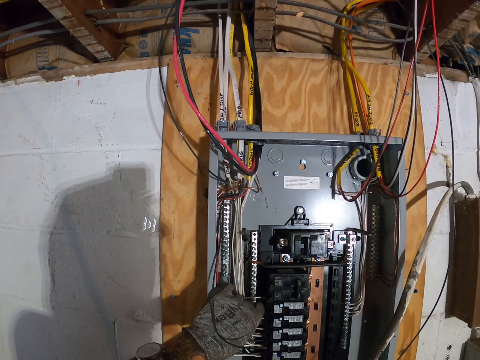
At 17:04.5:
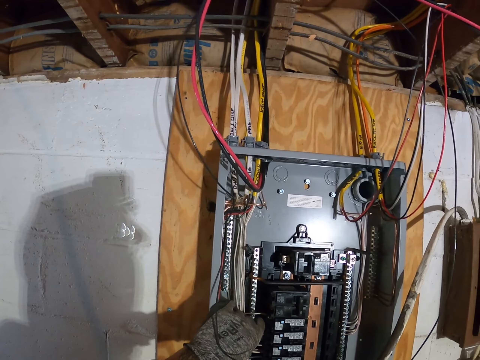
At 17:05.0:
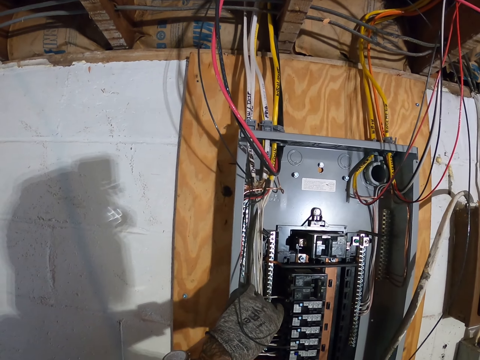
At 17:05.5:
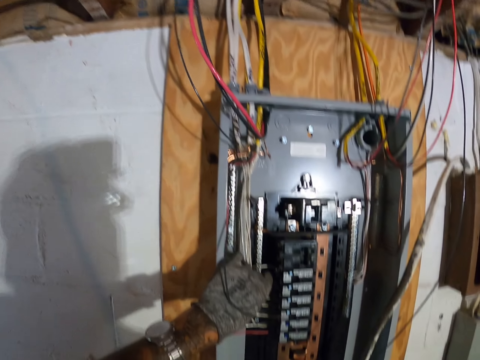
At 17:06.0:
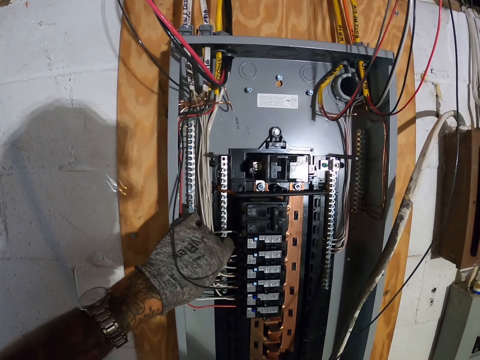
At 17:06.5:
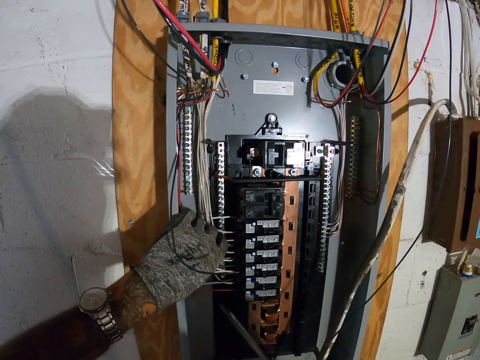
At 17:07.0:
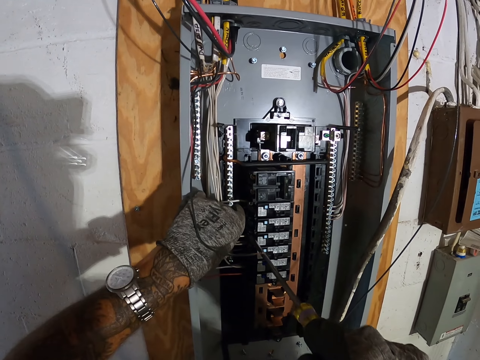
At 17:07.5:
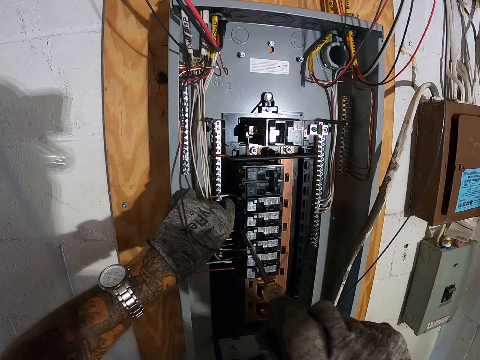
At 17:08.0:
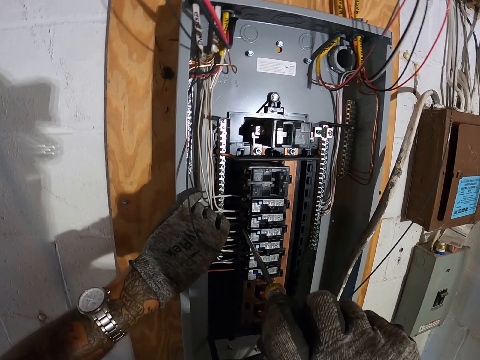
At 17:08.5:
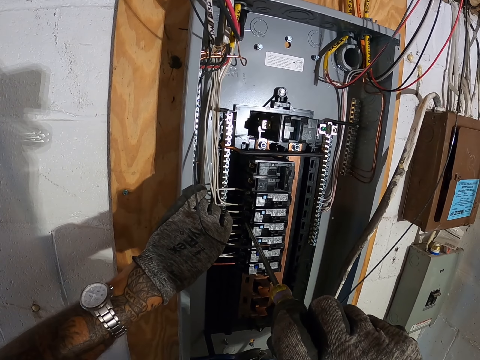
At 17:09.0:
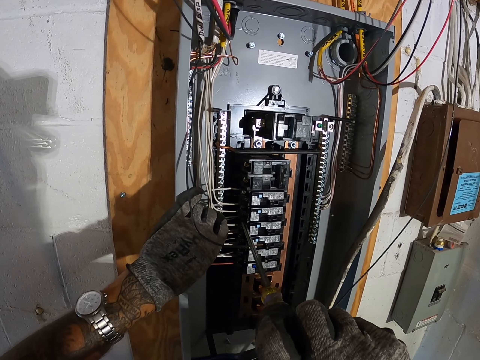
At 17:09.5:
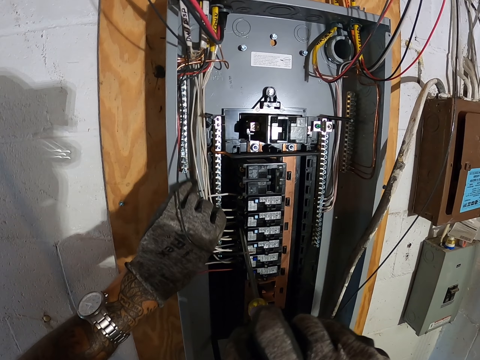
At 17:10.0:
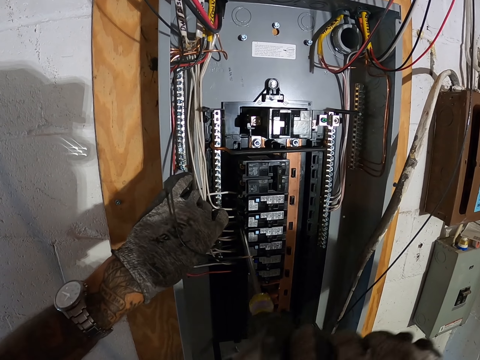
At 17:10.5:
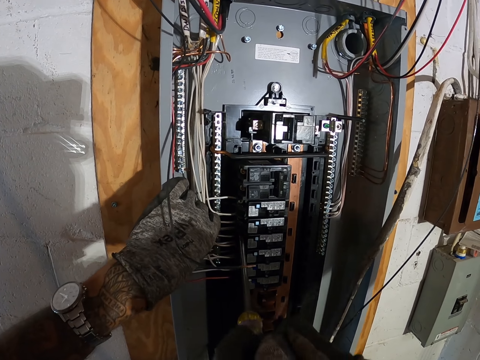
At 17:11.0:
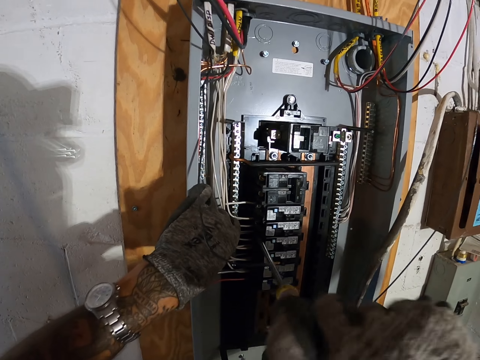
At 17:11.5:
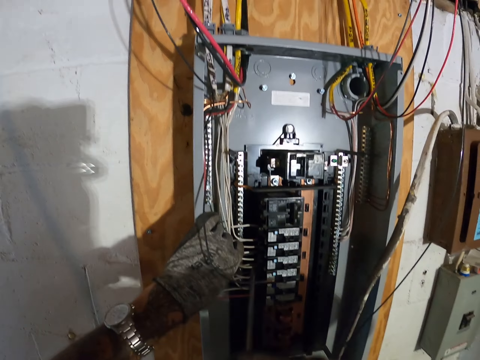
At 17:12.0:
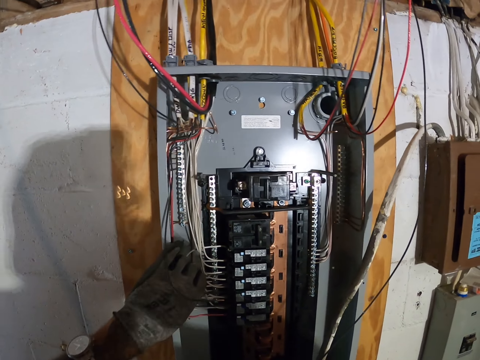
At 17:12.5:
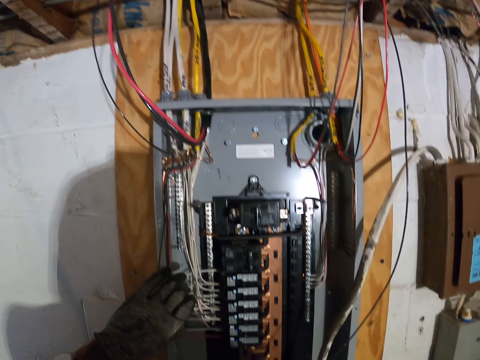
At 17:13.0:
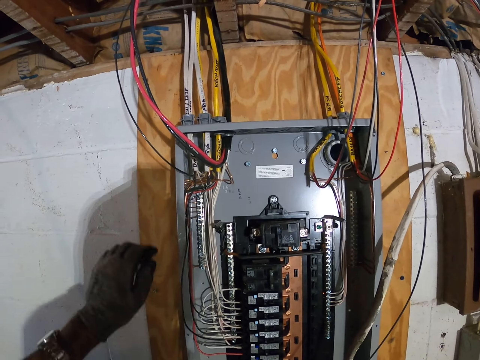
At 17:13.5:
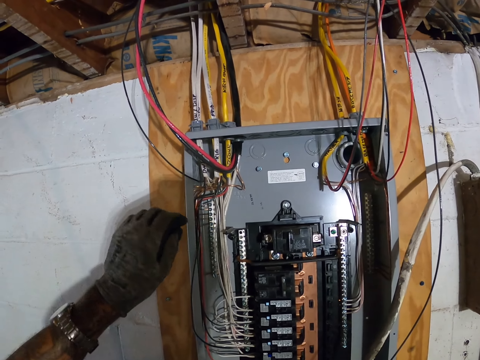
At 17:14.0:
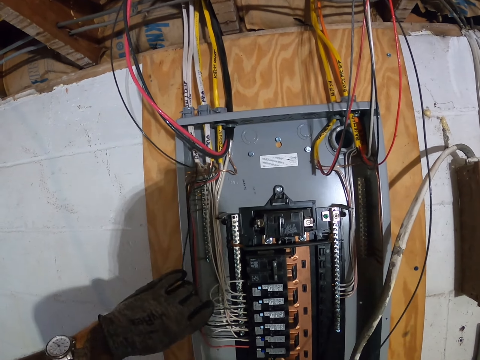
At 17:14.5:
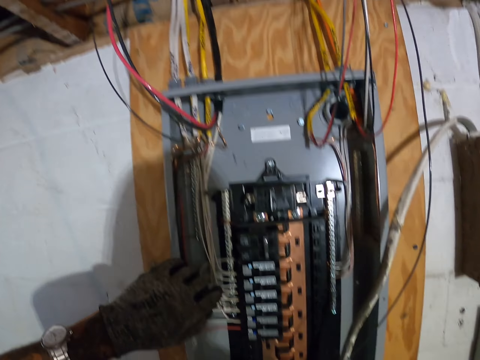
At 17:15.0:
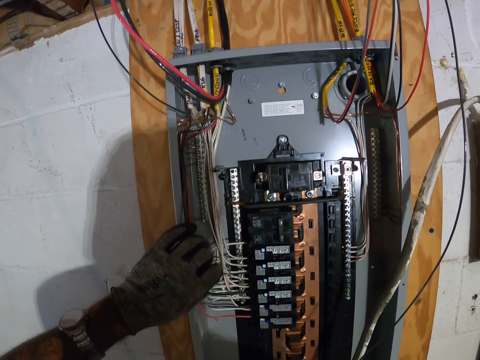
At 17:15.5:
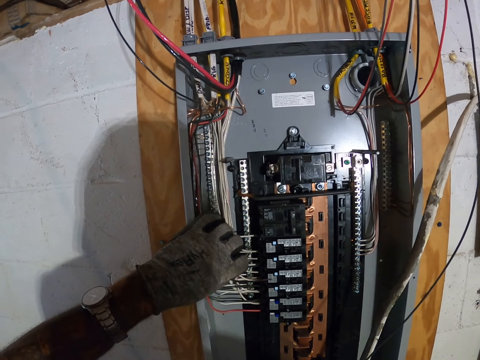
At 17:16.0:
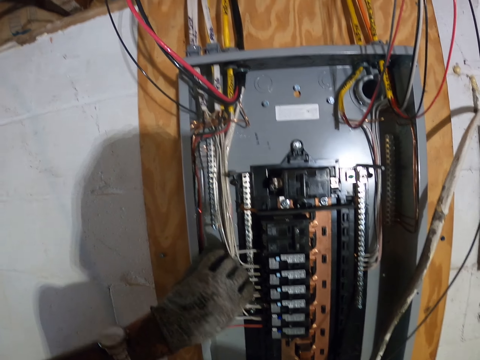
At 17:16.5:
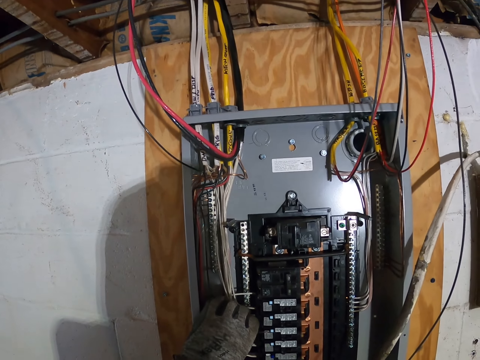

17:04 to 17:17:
The camera wearer screws in a wire in the power box using a screwdriver. He holds the wires in the power box with his hand. He touches the wires.

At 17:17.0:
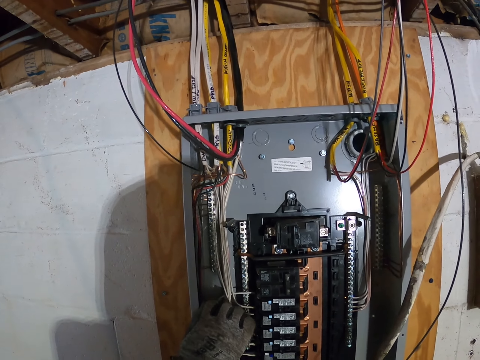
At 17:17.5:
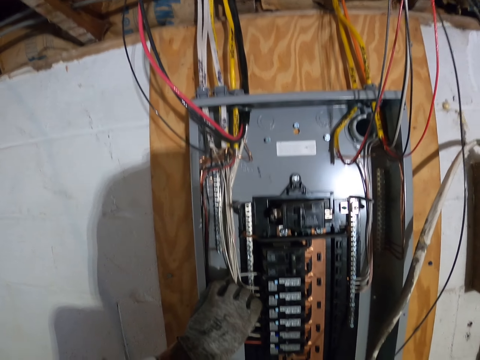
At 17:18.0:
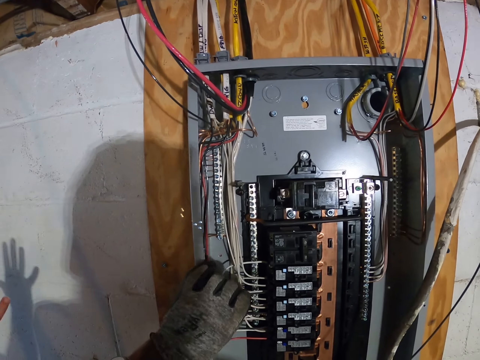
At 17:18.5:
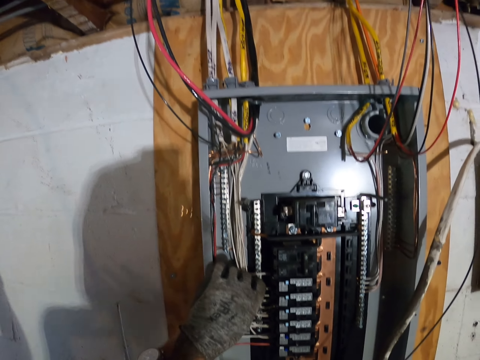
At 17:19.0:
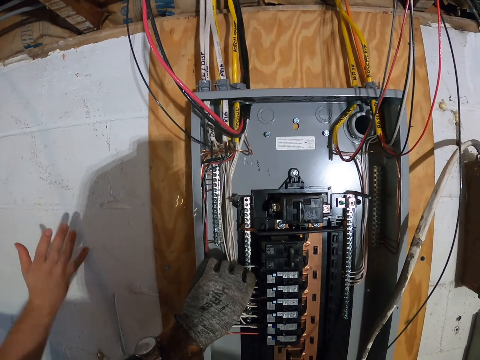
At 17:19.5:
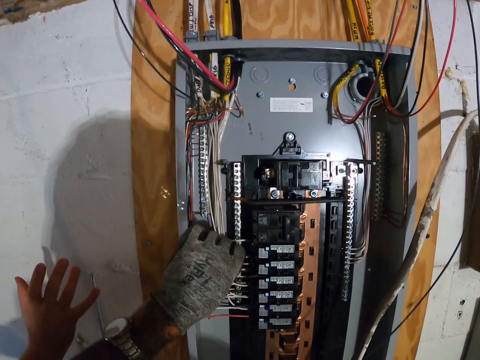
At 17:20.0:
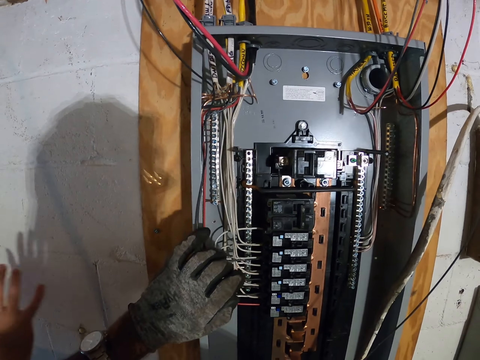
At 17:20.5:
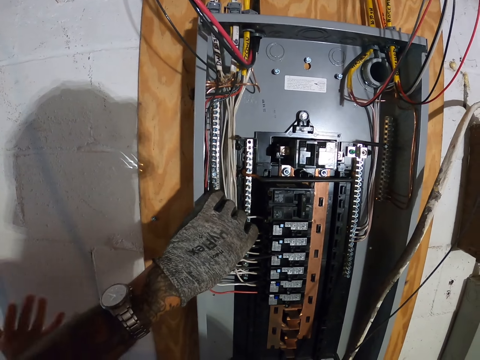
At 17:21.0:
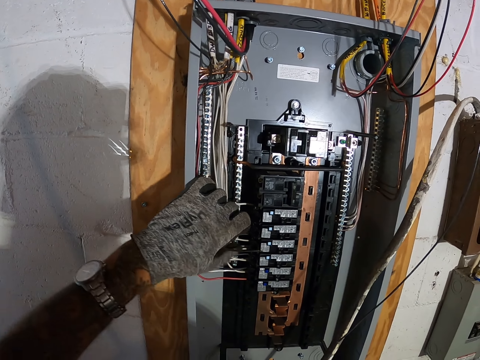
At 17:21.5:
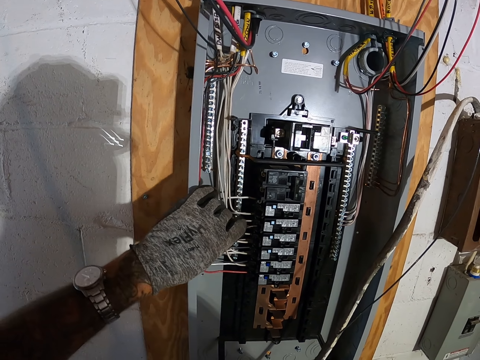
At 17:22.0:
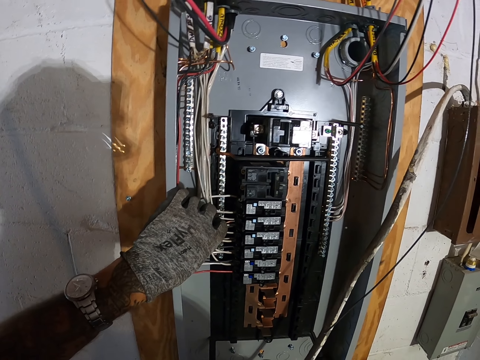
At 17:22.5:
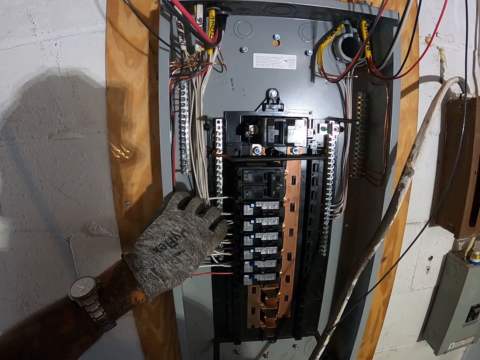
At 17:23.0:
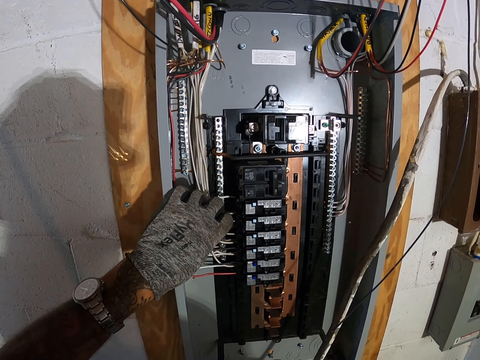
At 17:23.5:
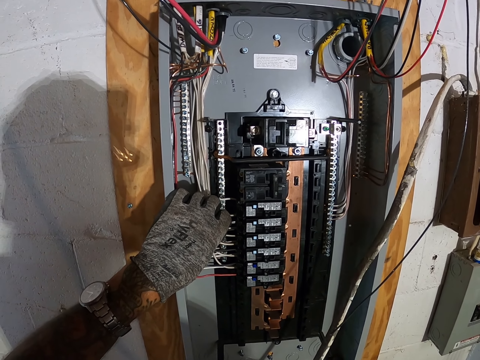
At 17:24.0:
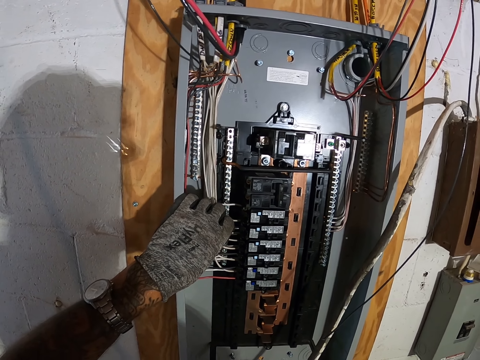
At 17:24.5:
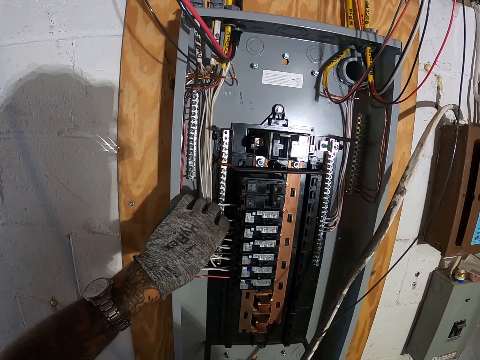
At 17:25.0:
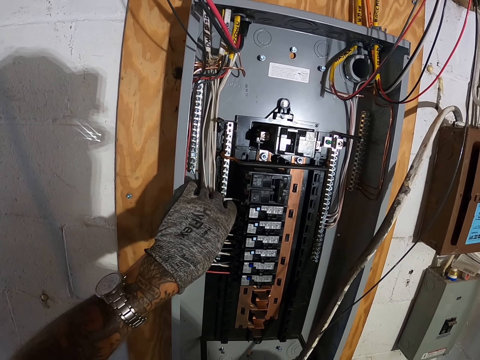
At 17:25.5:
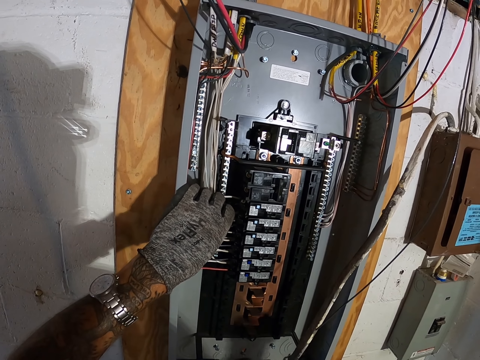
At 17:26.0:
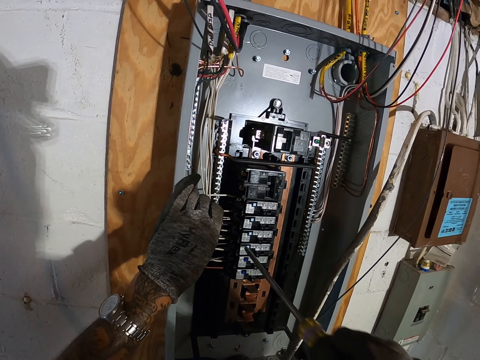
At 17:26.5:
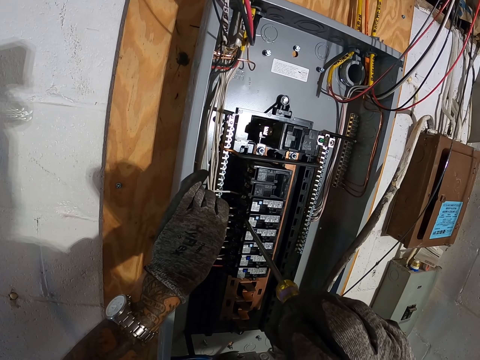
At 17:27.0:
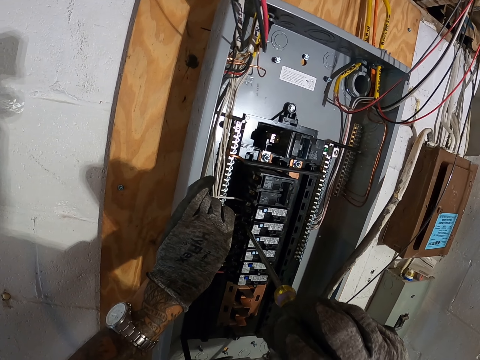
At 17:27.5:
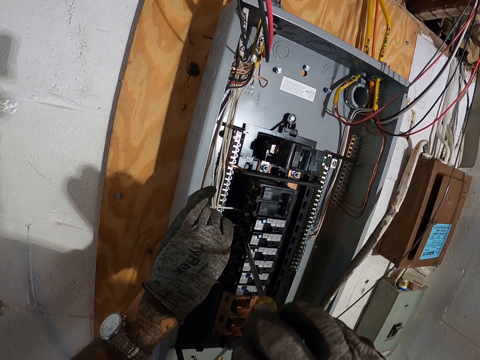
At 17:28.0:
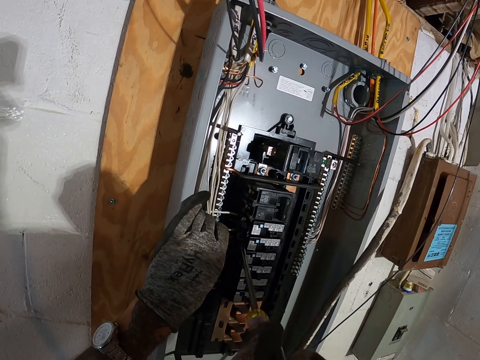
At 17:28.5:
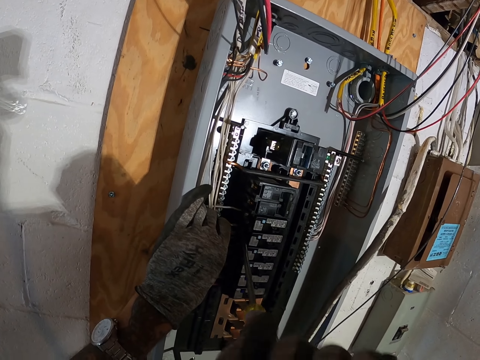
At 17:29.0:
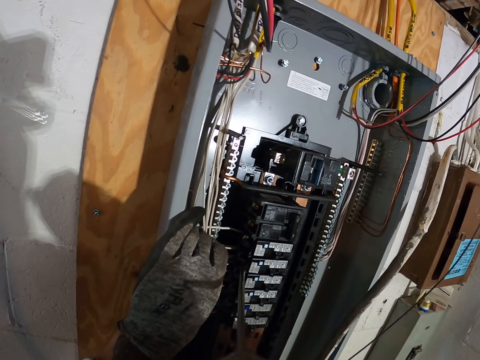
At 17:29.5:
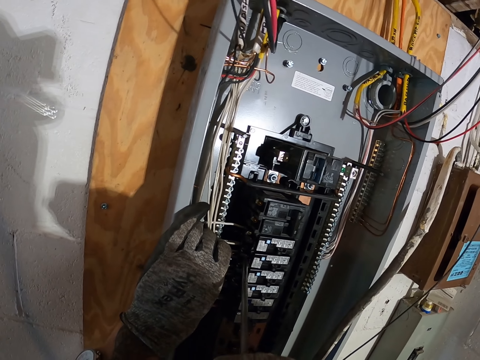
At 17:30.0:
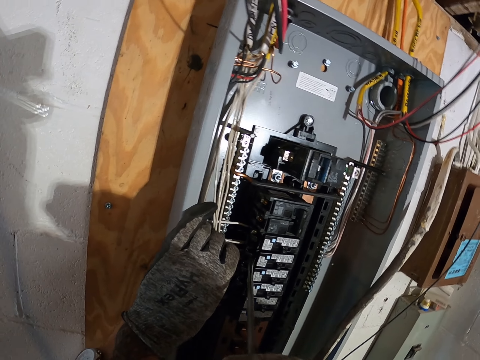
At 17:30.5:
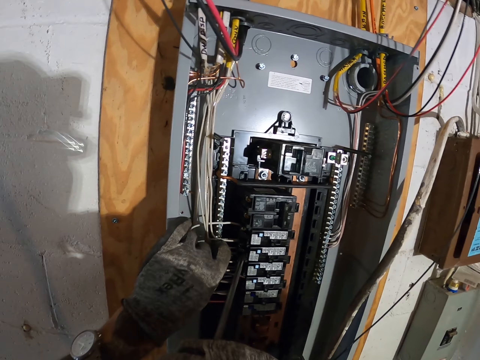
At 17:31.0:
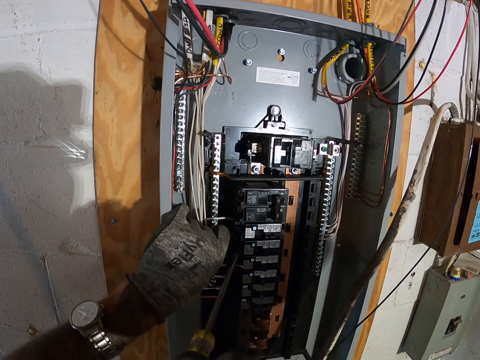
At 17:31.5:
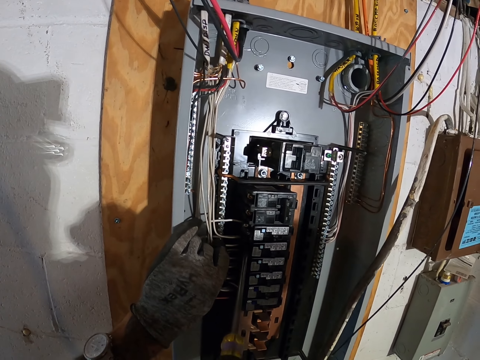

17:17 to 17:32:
A person waves her hand next to the power box. The person raises a hand. The camera wearer fixes the wires using a hand. They screw in a wire in the power box using a screwdriver.
